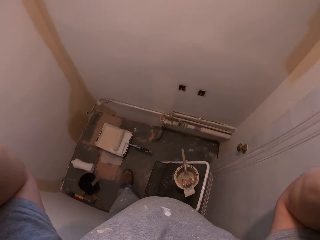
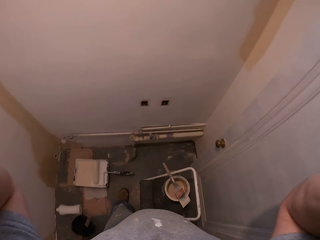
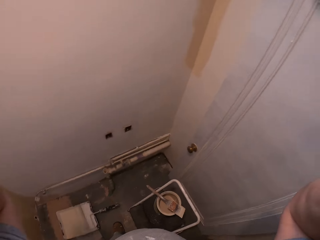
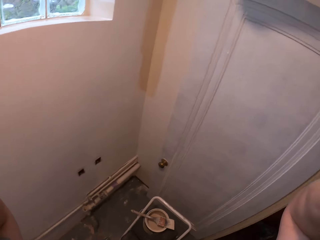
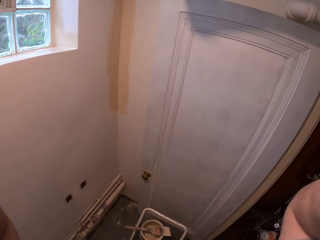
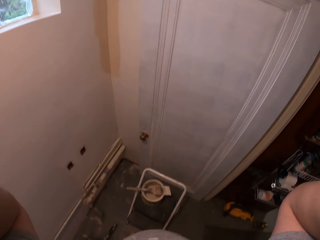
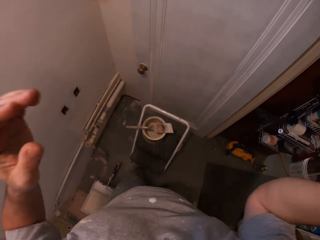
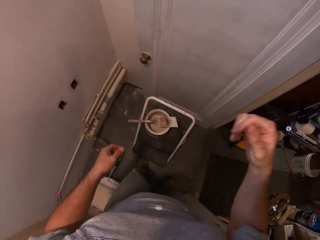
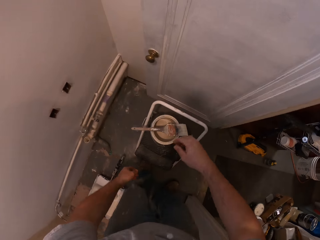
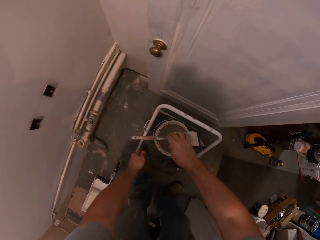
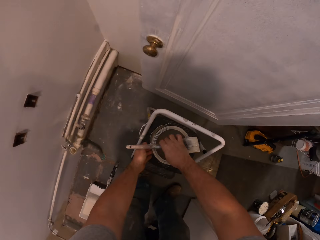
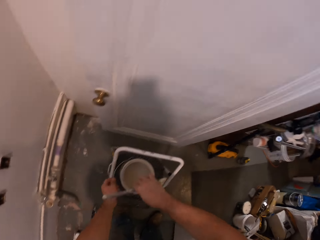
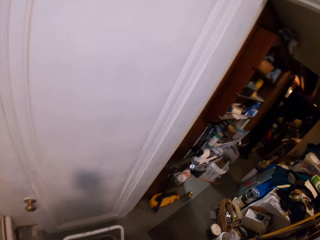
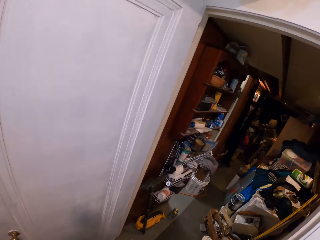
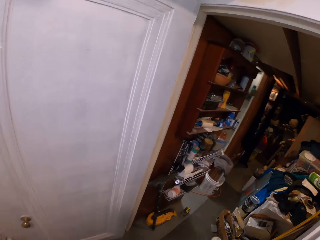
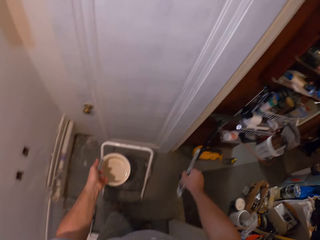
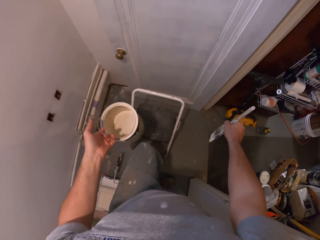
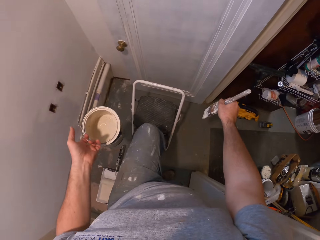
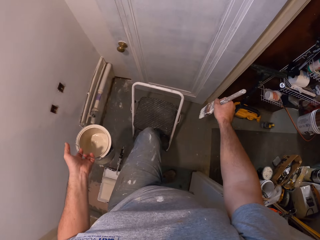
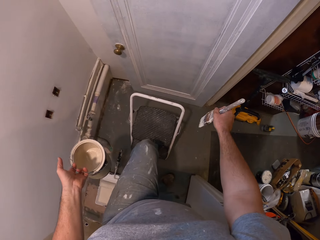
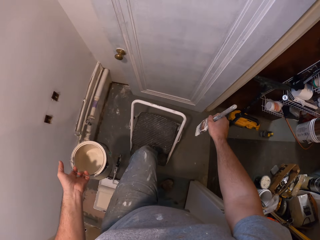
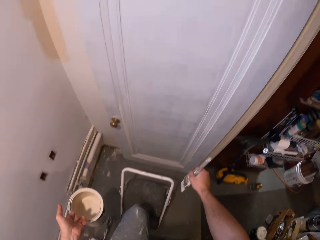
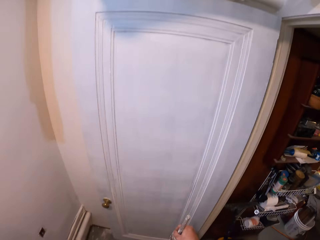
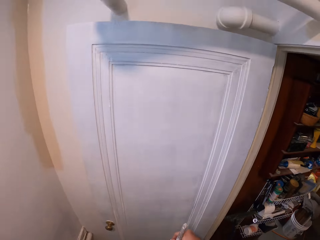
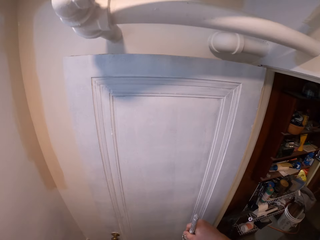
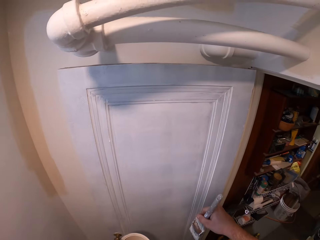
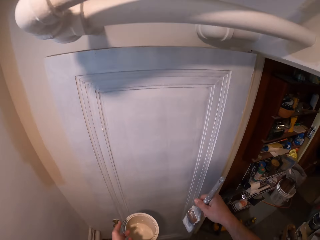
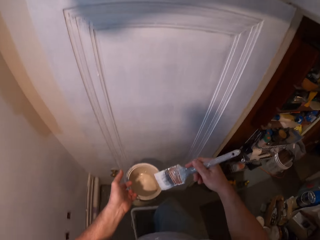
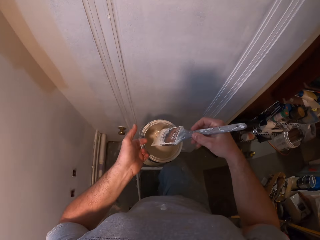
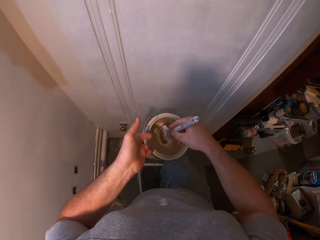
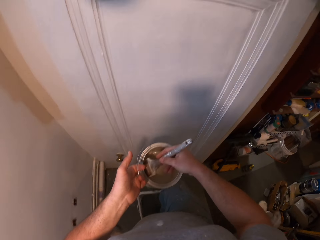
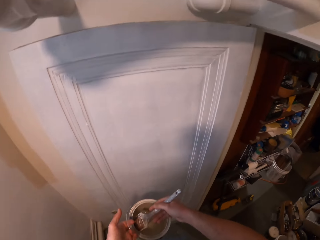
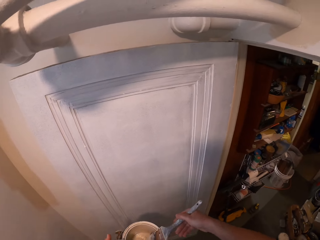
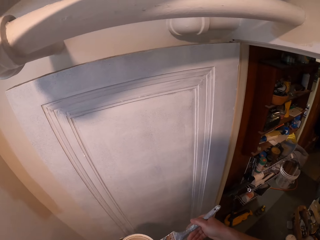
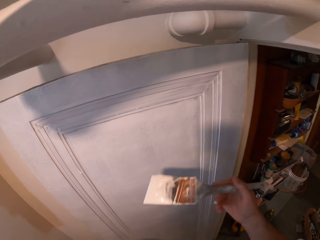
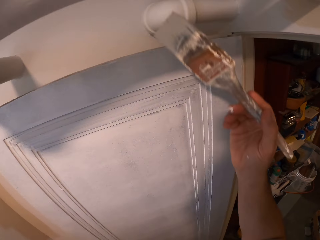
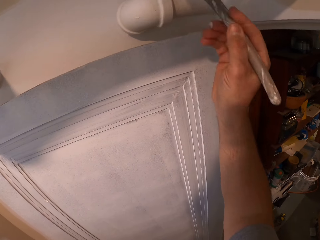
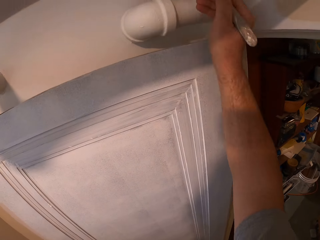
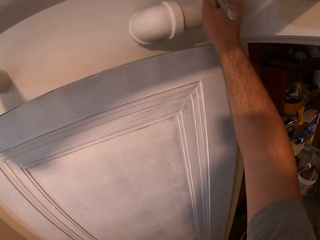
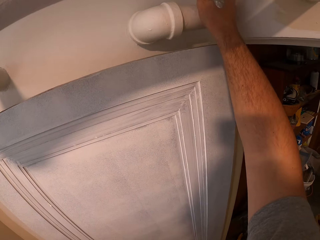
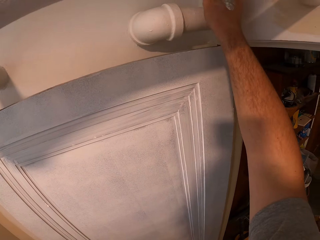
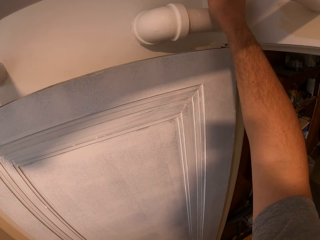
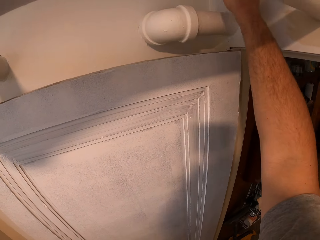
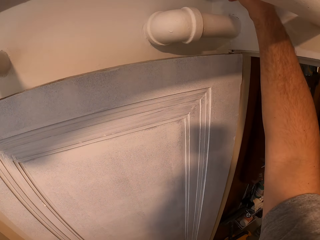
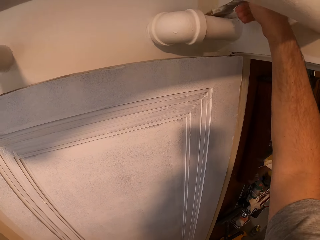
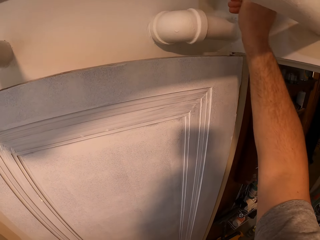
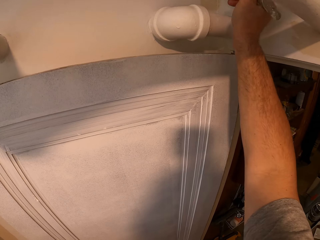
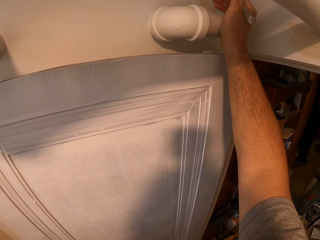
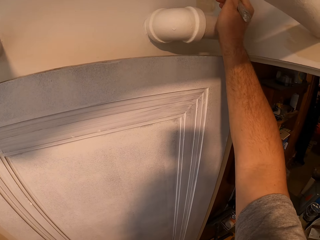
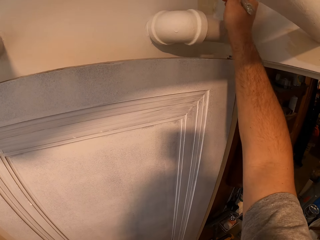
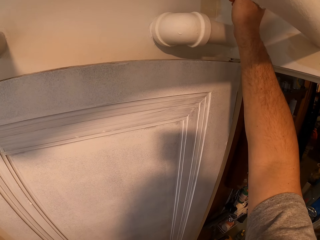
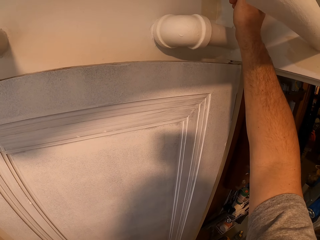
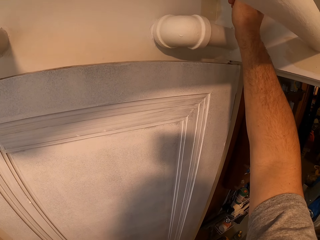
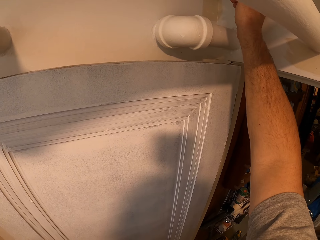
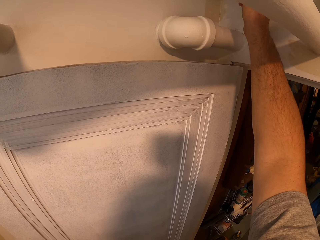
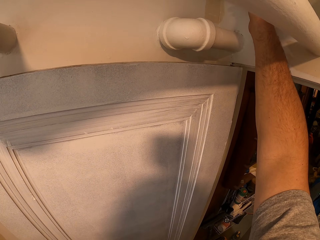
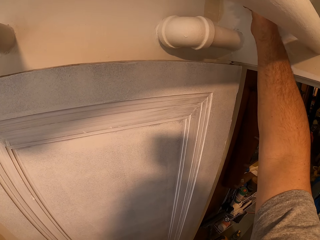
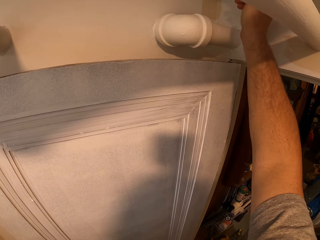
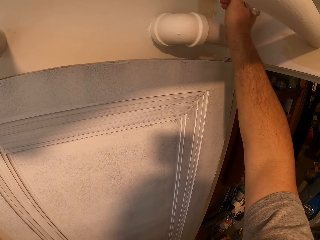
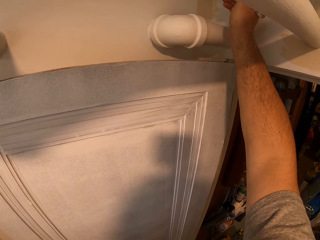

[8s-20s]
The camera wearer picks up a paint brush and paint with his right hand. He carries the paint can on a chair with his left hand. He climbs on the chair. He stands on the chair. He dips the paint brush into the paint can. He paints the room wall with the paint brush in his hand.

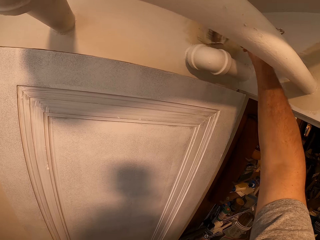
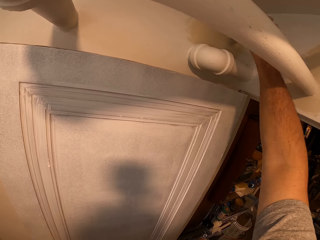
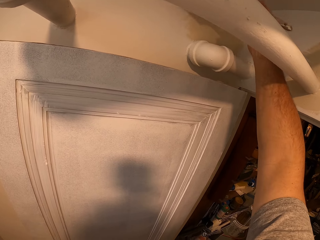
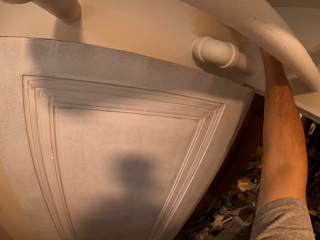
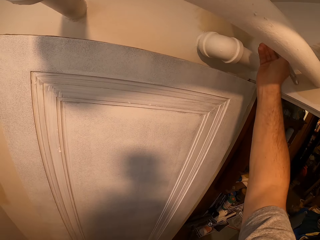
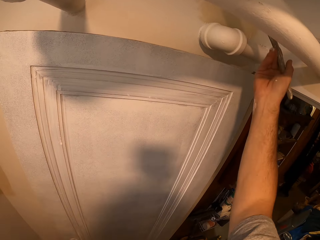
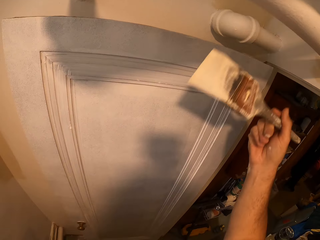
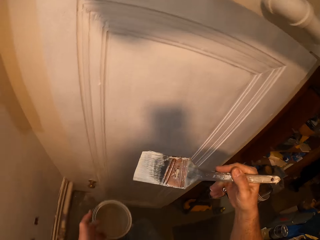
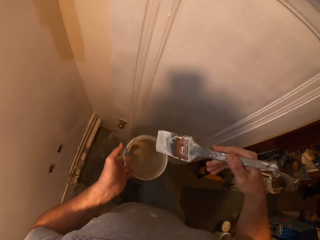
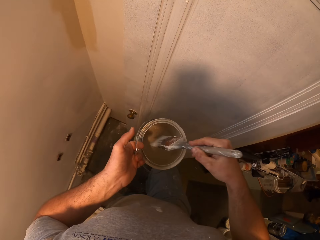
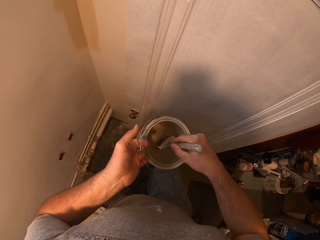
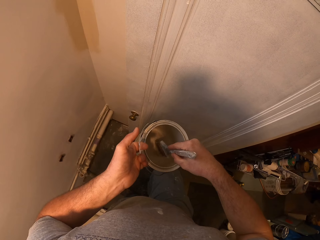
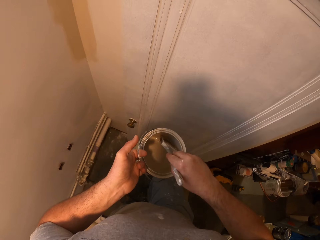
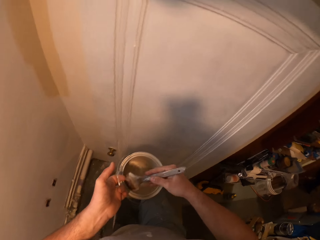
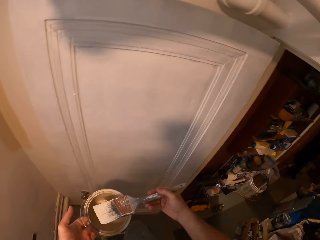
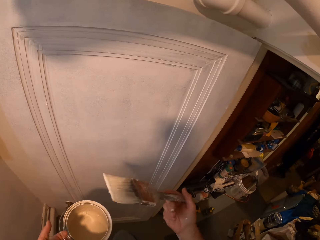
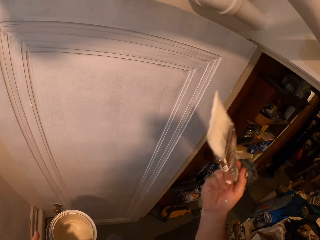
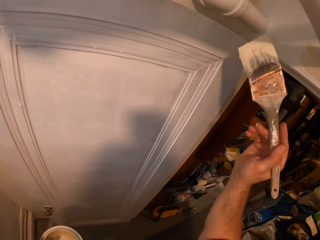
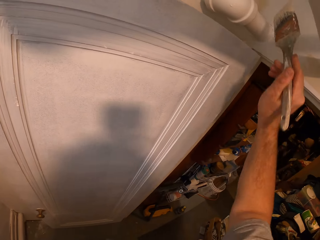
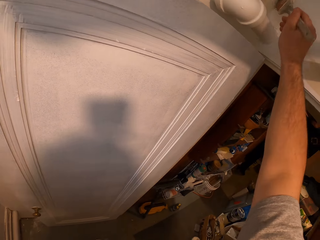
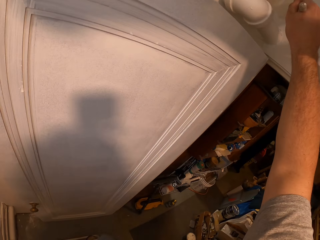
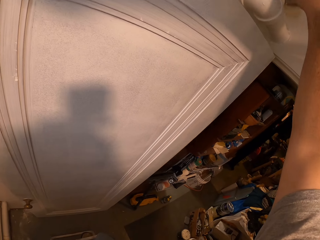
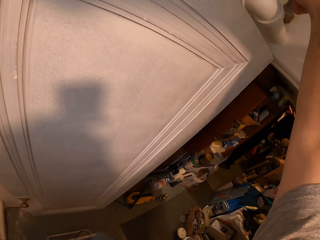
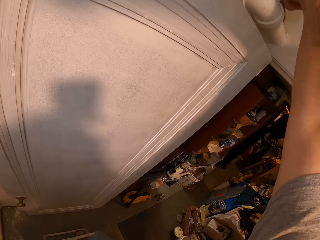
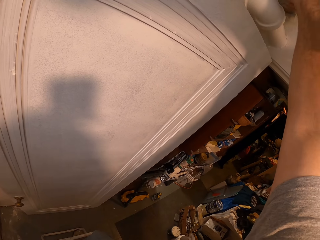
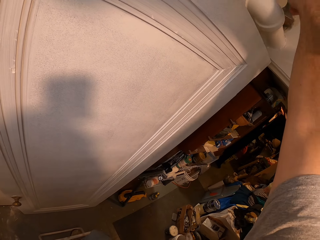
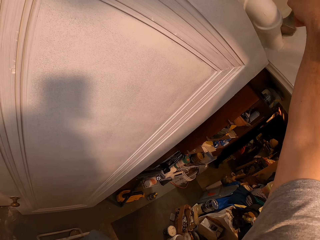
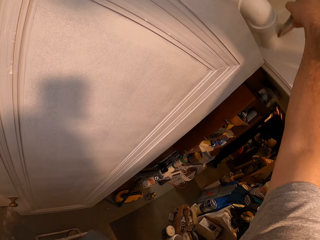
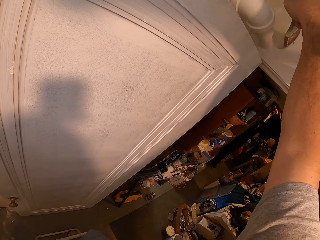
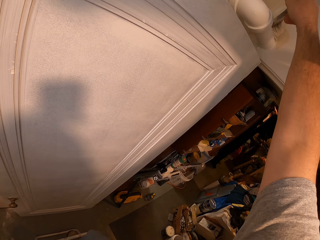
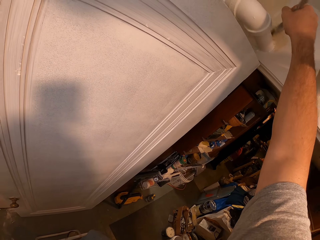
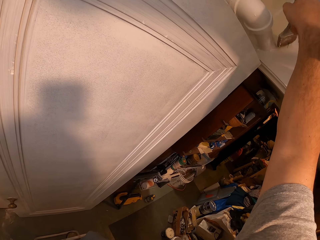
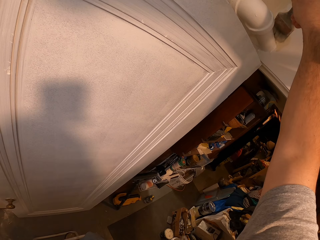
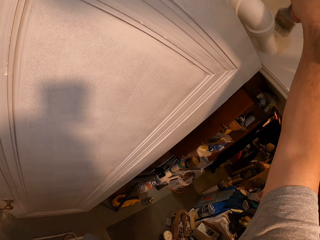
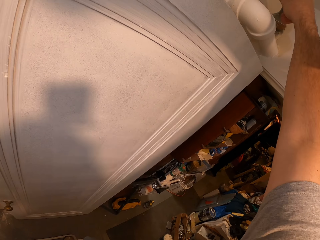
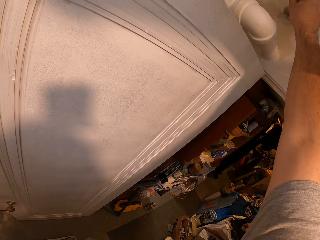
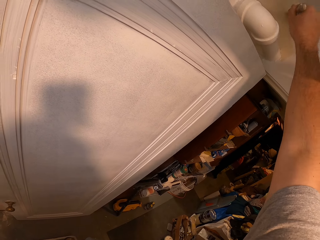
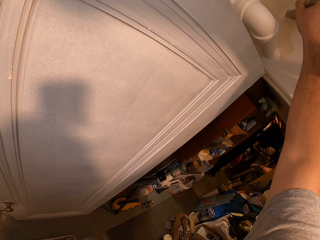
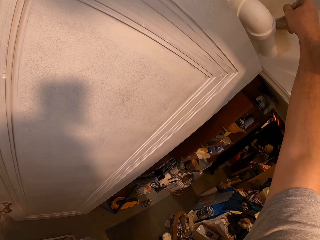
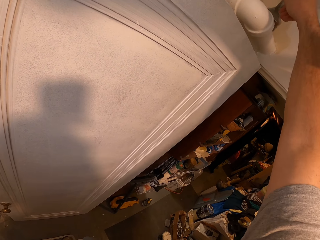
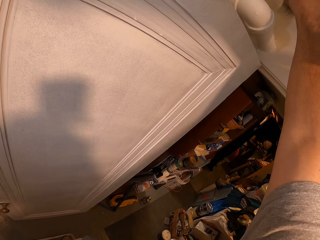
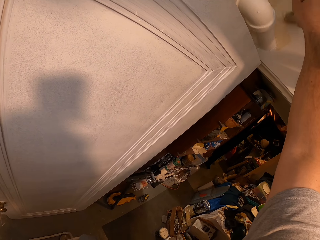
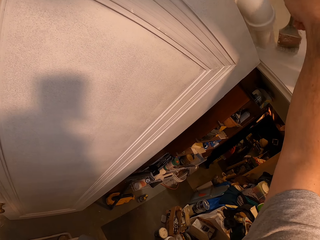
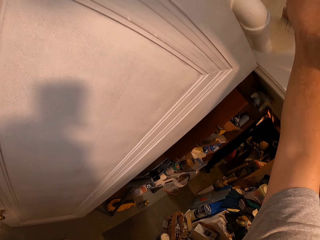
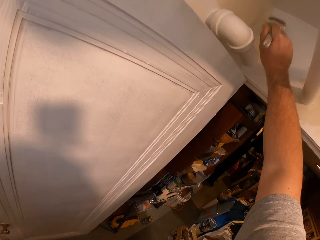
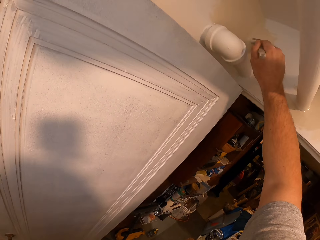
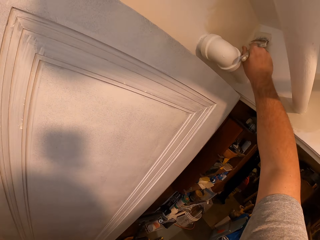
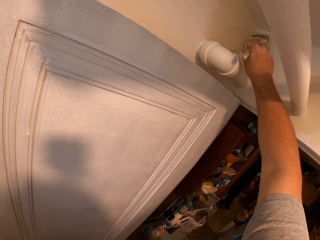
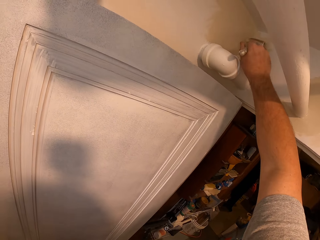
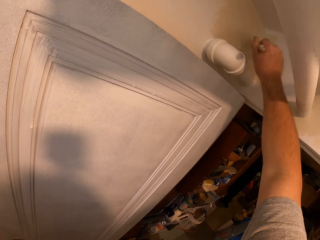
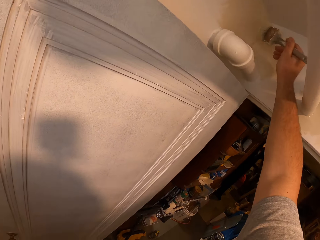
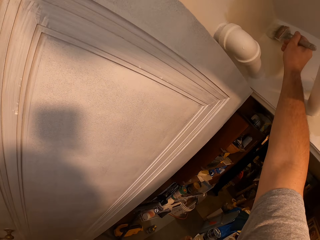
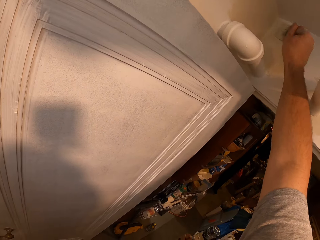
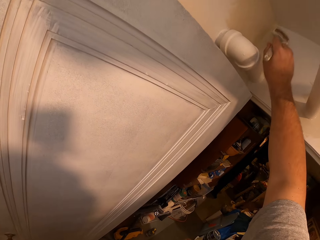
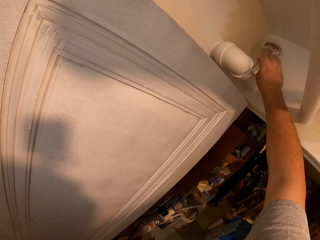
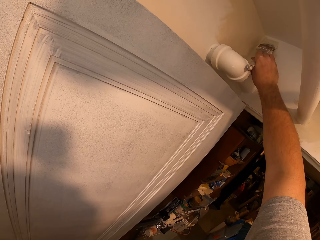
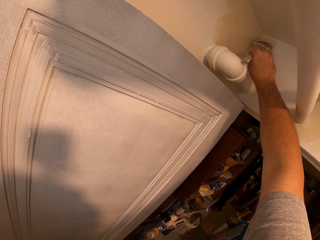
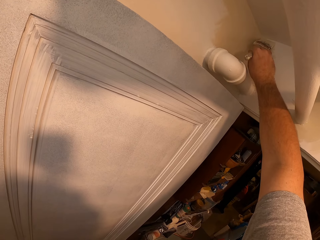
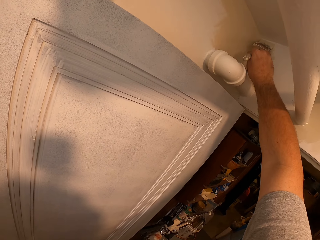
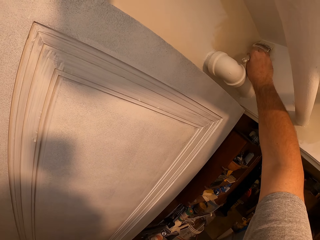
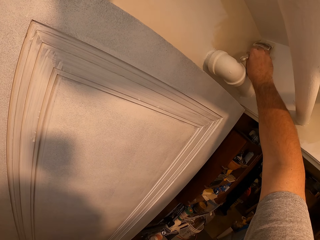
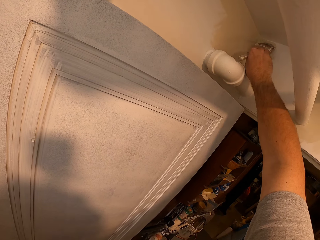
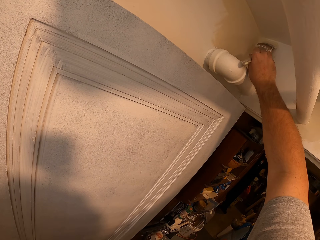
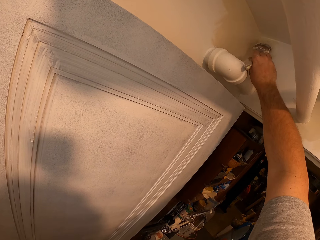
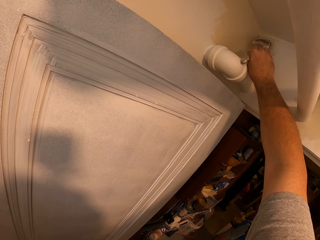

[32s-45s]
The camera wearer dips the paint brush into the paint can. He paints the room wall with the paint brush in his hand.
